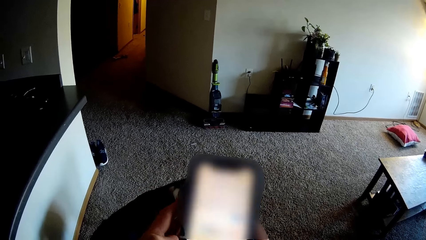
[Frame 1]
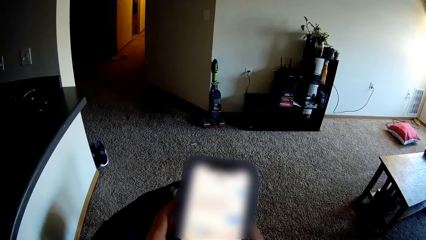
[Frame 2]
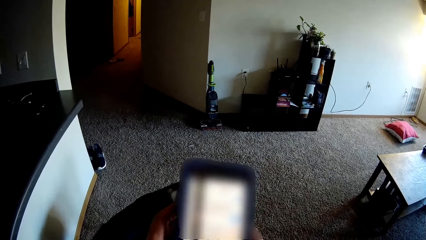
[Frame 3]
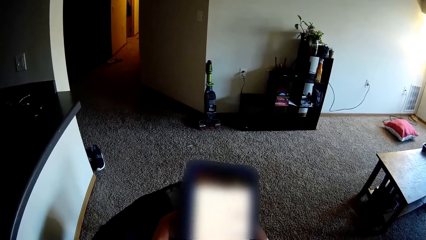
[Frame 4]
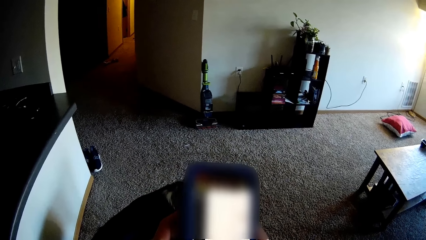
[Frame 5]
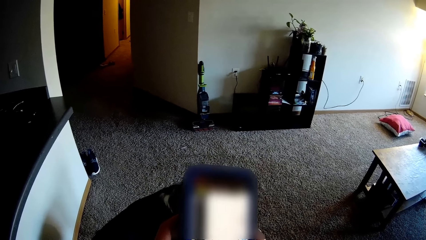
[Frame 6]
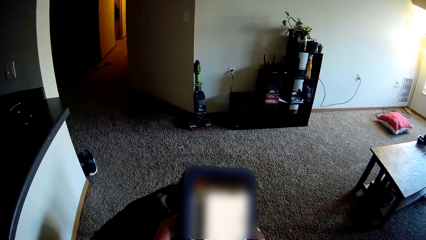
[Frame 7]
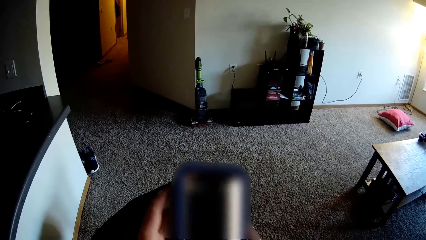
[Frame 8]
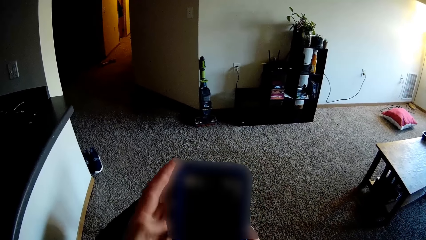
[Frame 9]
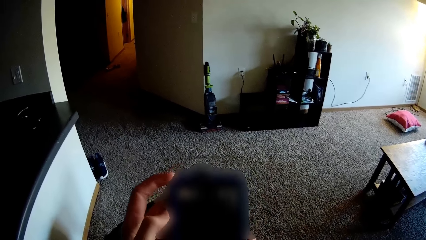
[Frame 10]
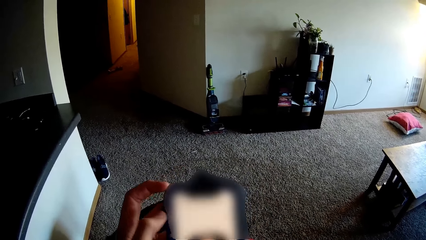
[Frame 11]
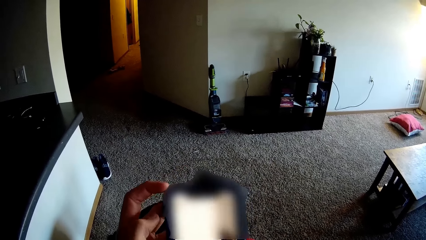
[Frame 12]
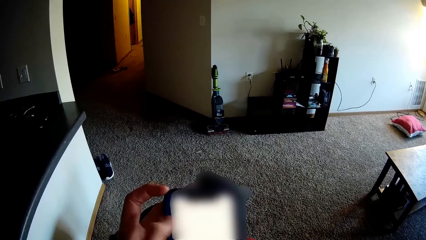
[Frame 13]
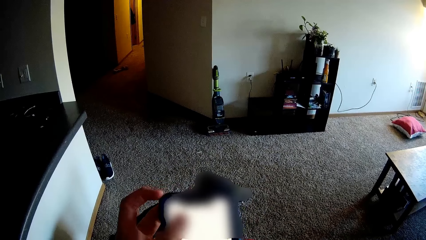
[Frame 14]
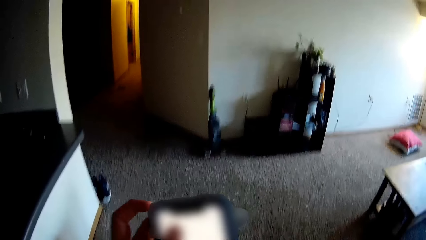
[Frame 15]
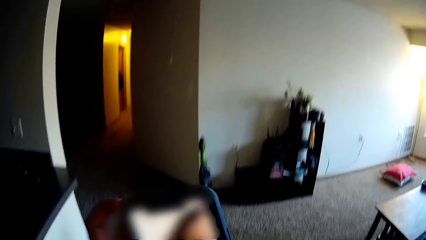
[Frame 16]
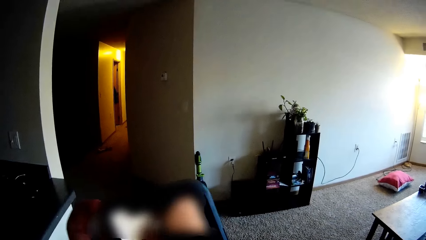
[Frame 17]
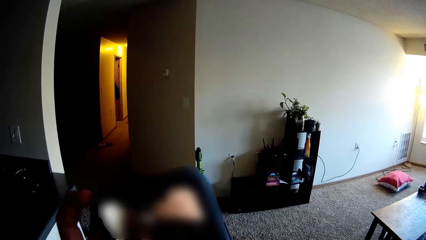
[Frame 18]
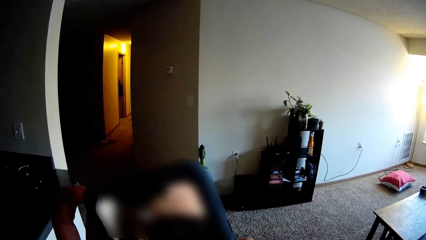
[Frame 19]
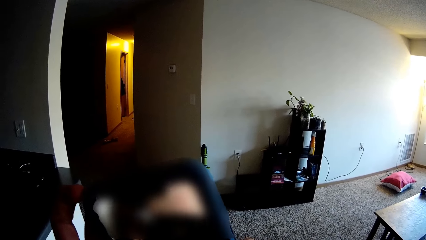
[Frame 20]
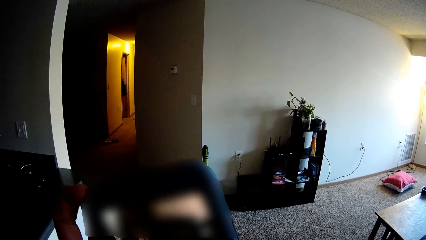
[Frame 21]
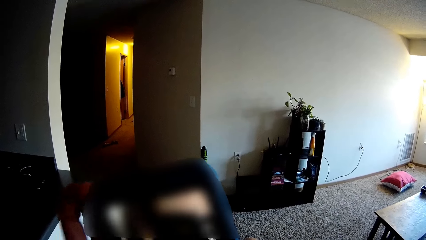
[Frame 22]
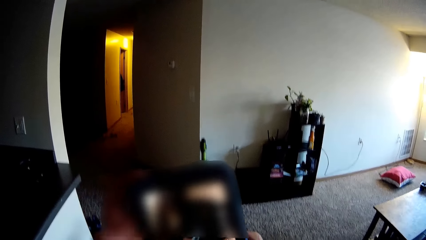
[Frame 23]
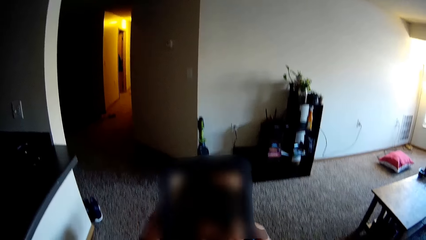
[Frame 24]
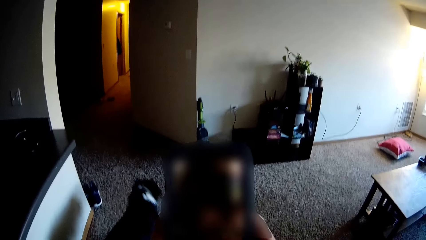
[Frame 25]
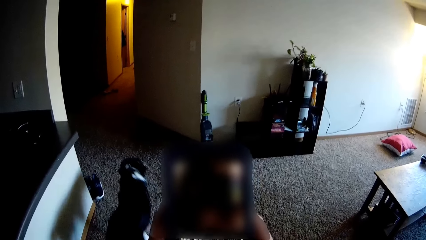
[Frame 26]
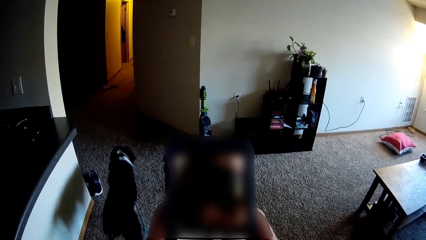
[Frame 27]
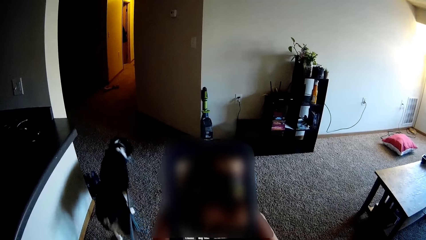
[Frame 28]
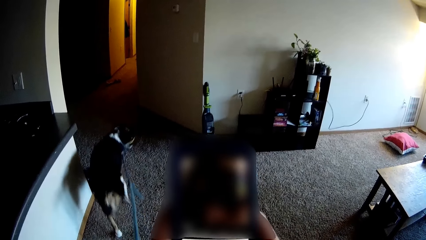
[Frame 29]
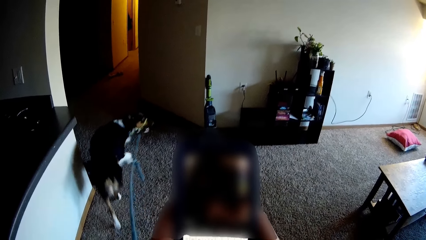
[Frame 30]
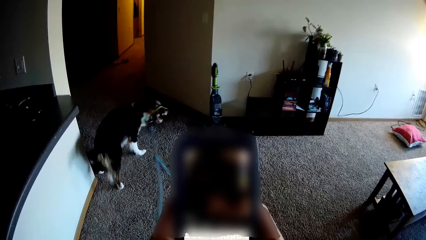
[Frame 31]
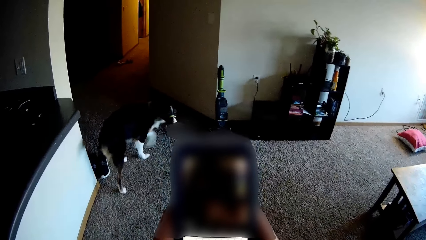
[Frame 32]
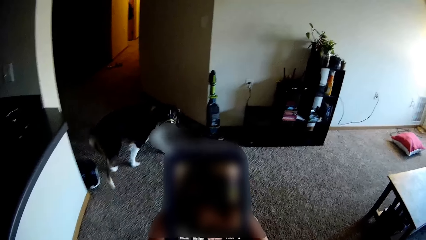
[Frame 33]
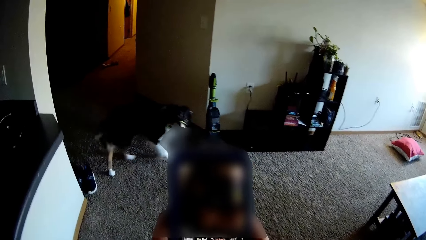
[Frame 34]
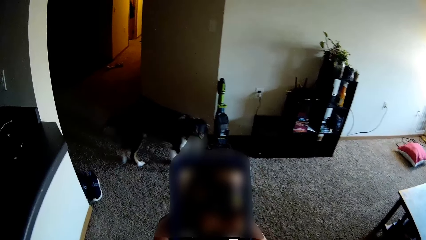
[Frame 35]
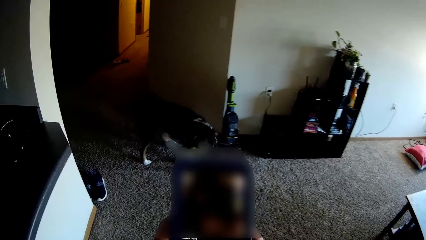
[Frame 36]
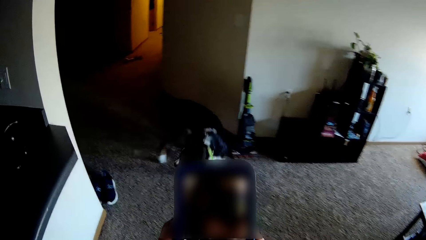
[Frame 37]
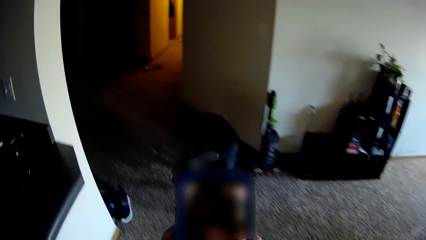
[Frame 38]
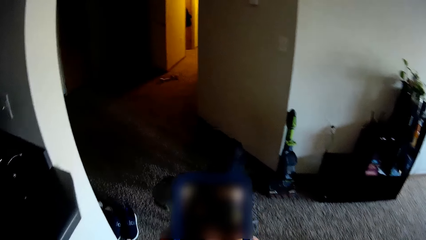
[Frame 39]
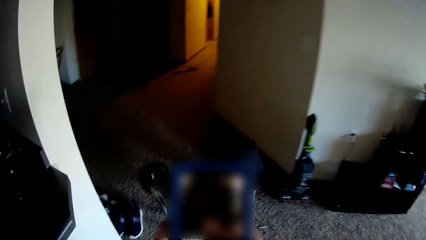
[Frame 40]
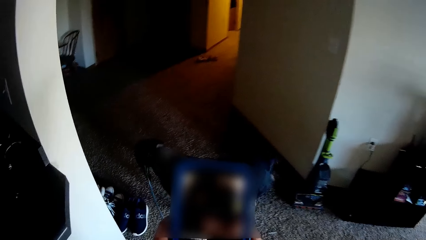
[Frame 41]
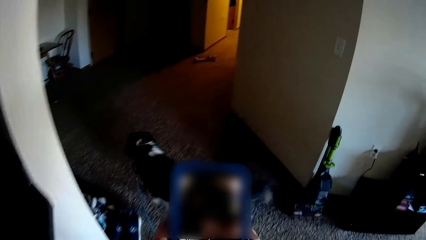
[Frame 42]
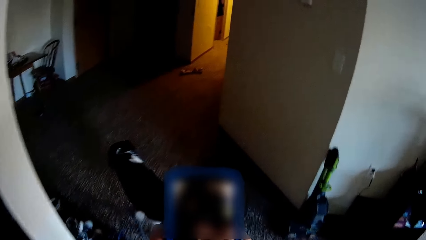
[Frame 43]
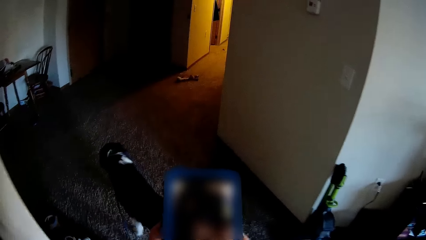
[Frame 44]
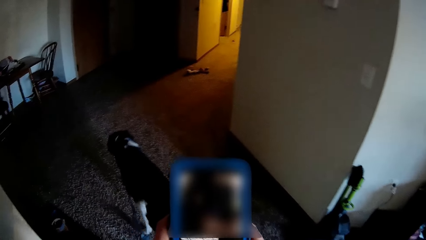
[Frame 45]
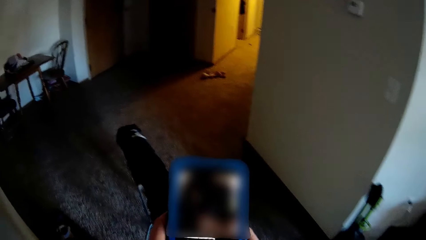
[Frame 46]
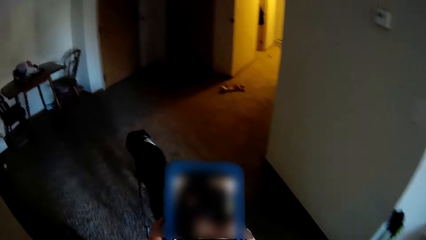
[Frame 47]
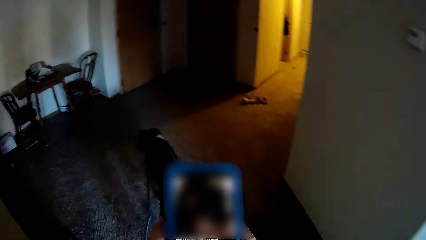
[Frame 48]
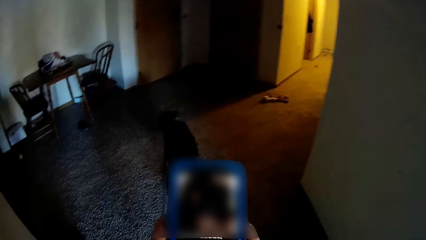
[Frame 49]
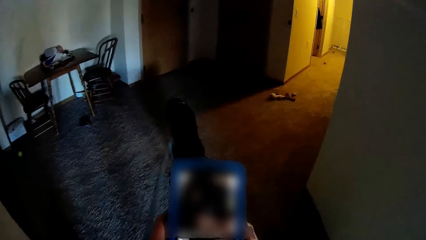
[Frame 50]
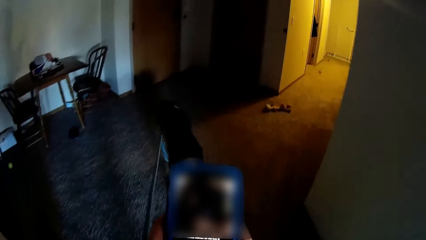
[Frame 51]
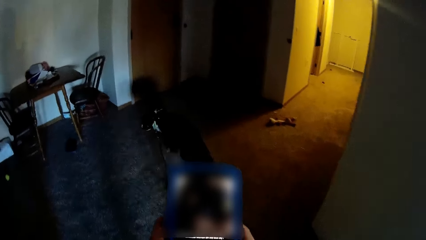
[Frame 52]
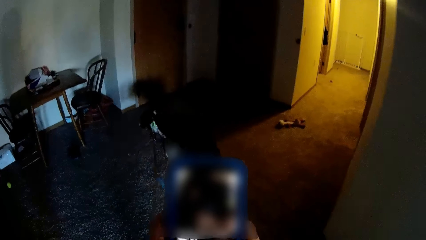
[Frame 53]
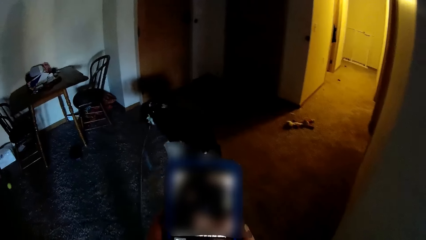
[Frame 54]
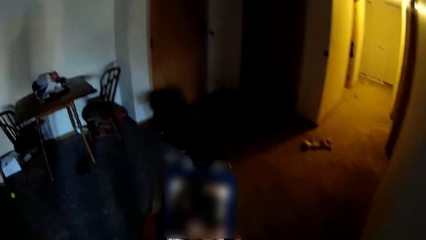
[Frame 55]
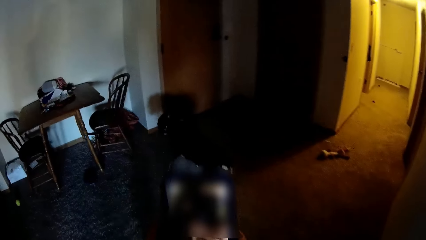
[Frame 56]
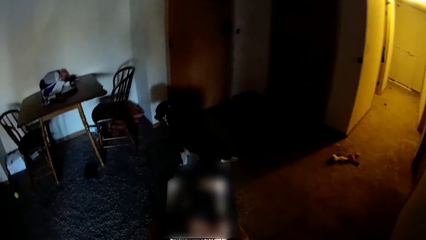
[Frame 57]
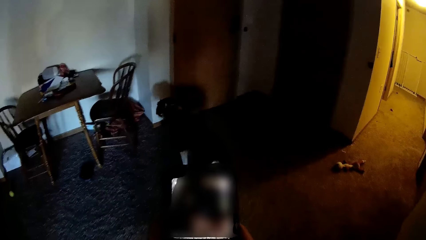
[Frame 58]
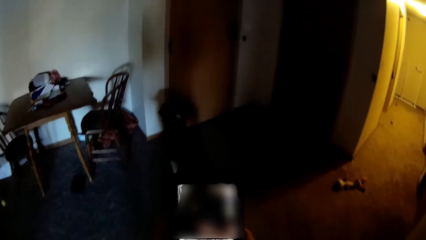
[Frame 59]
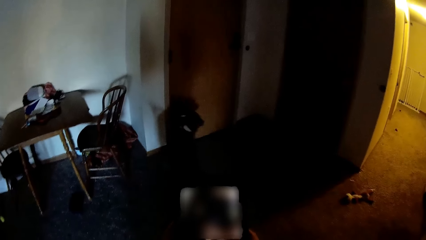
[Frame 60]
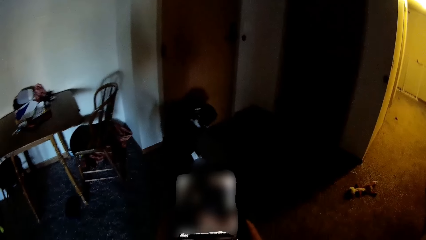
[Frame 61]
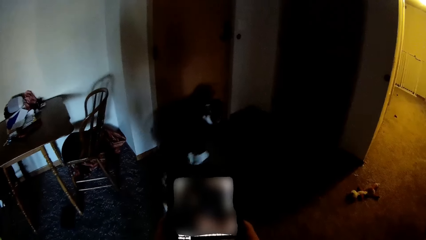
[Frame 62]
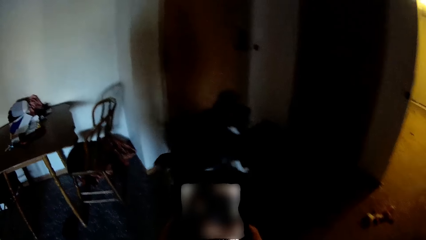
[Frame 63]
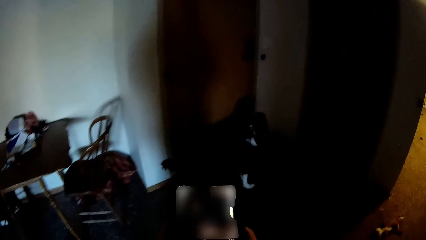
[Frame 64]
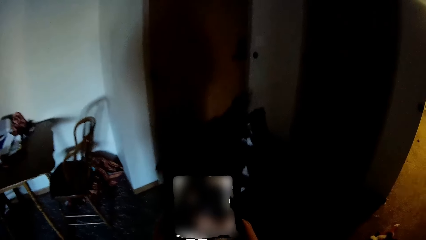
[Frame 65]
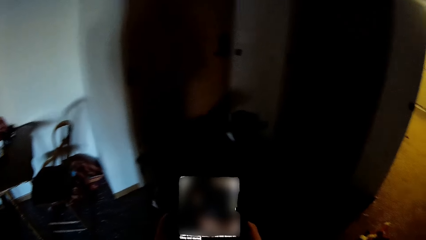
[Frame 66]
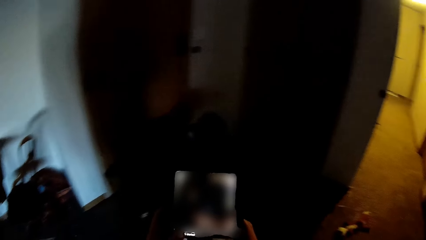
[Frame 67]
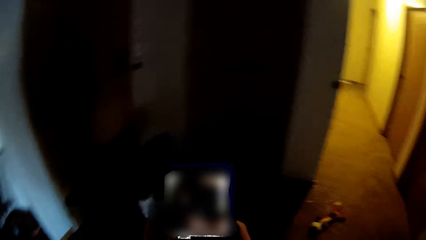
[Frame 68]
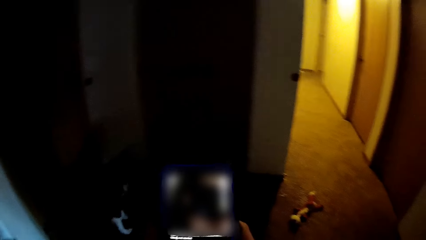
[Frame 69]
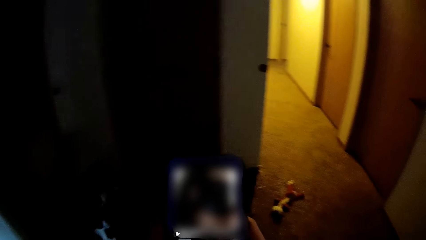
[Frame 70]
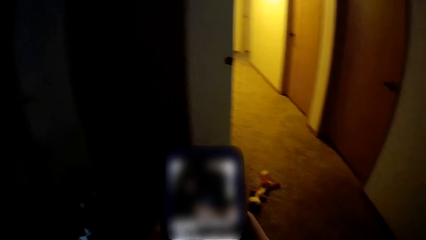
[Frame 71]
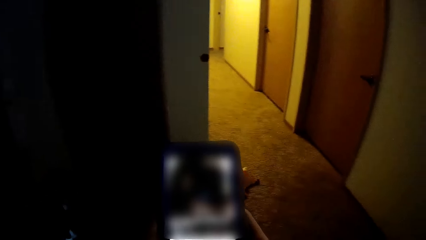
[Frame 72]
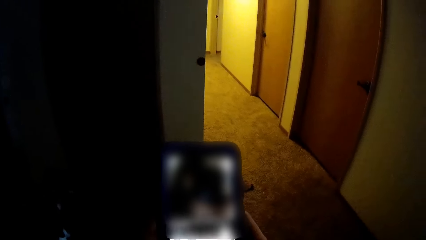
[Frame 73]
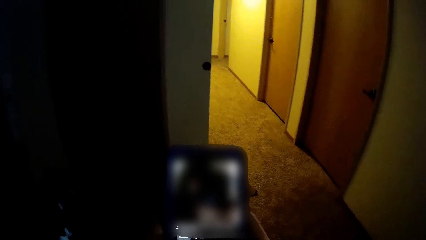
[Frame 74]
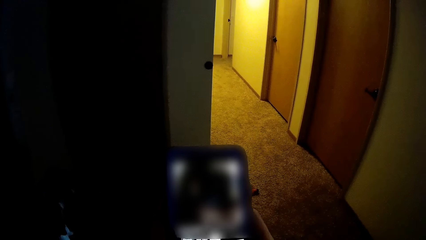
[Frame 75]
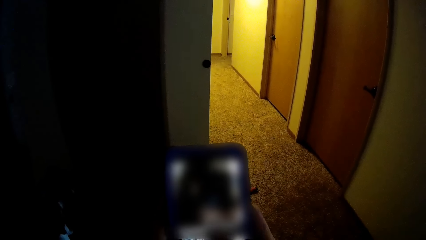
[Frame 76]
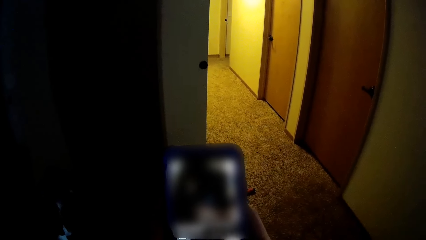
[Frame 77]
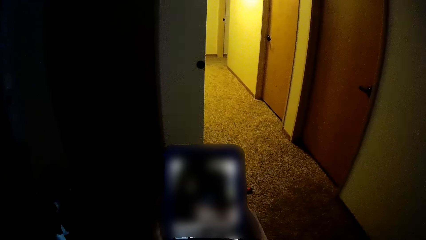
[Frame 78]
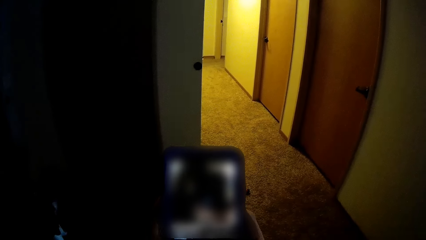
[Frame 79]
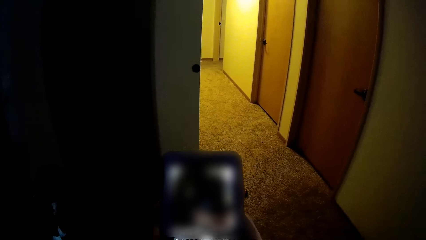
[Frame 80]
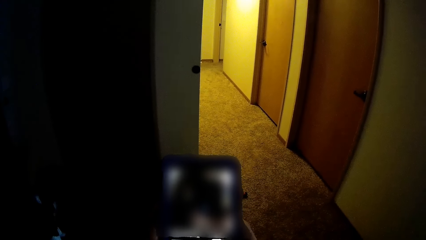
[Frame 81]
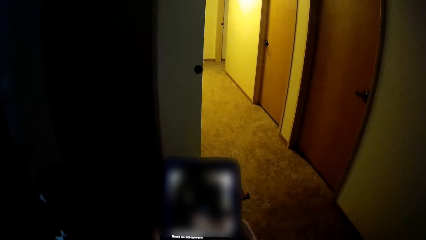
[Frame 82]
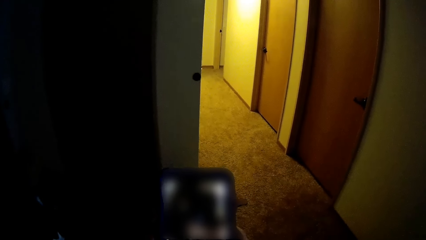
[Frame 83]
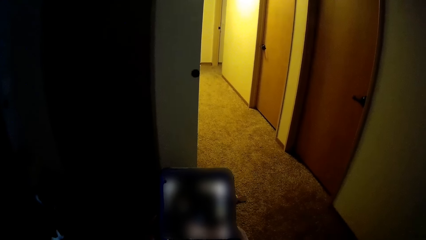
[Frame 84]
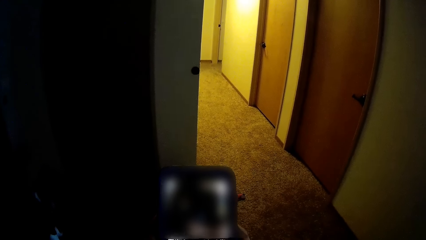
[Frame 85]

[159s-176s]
The camera wearer scrolls through the phone. They walk in the house with the dog. They operate the phone.
